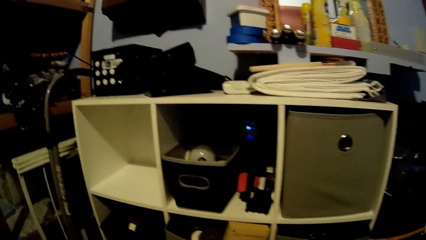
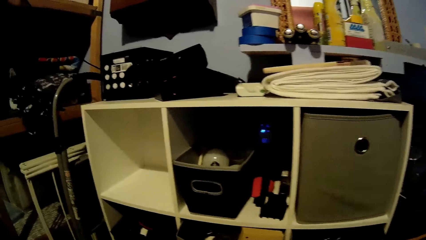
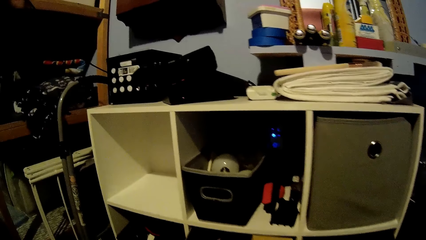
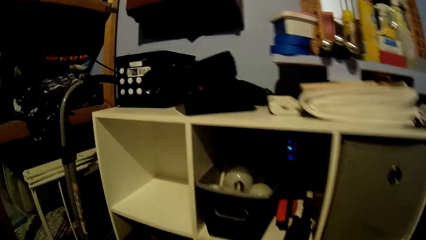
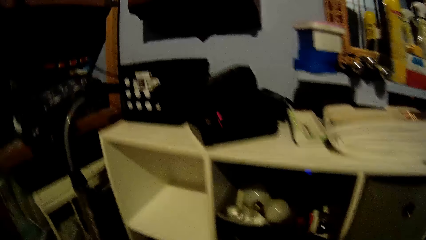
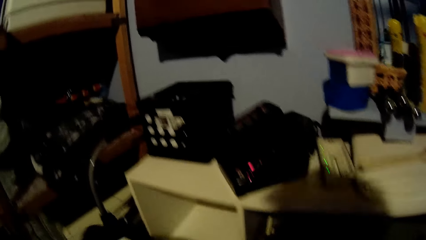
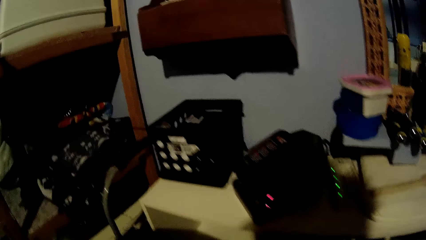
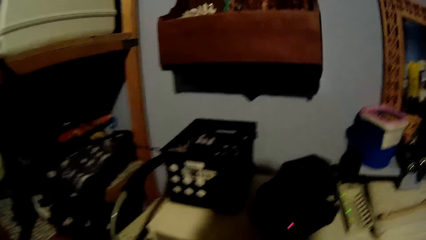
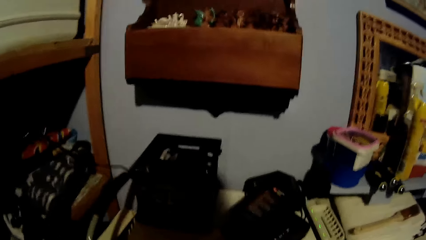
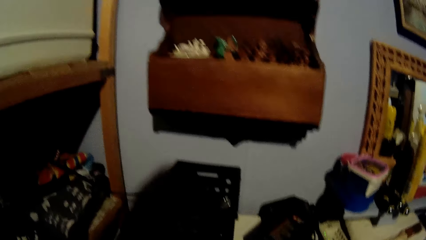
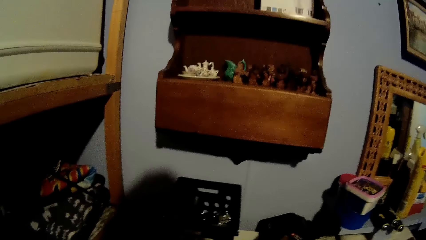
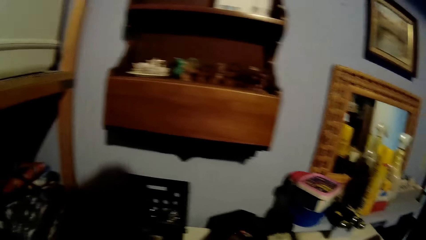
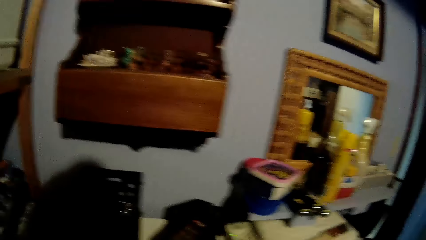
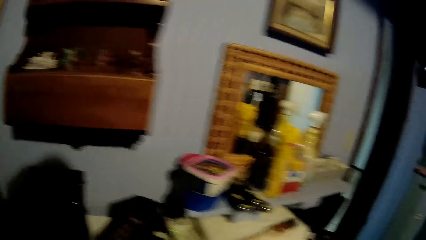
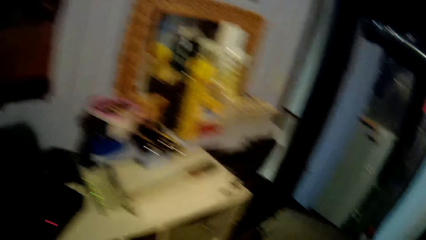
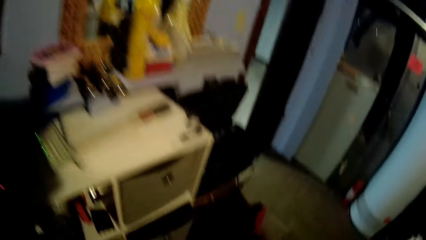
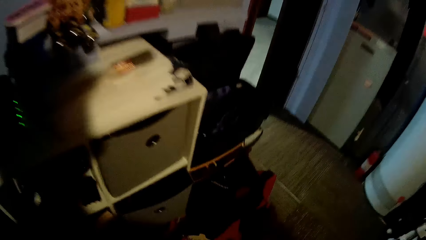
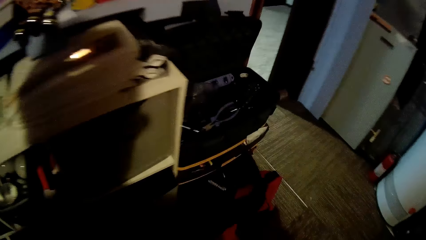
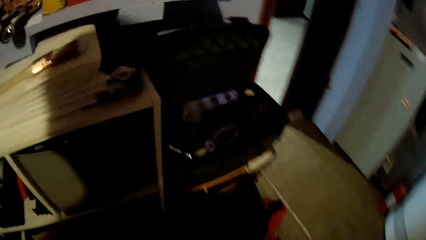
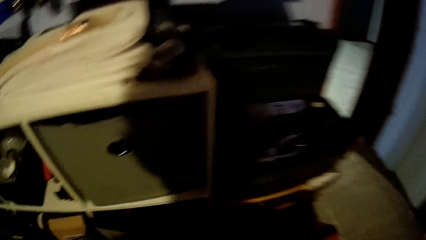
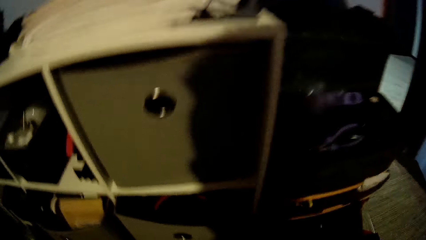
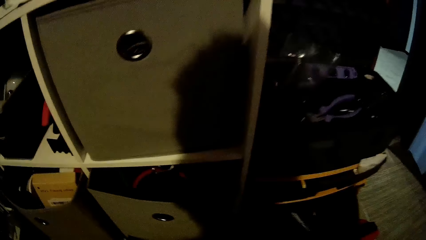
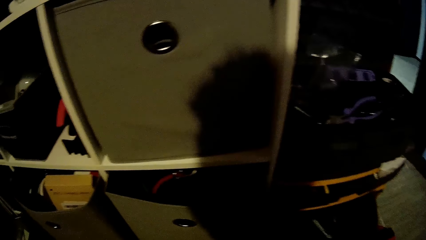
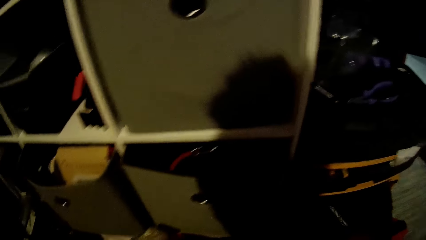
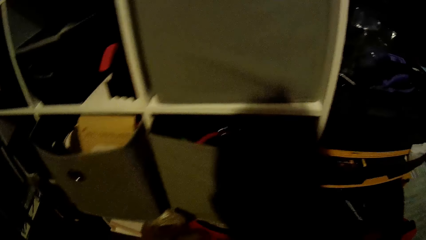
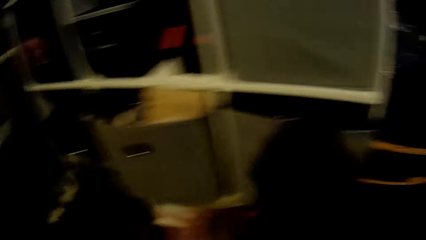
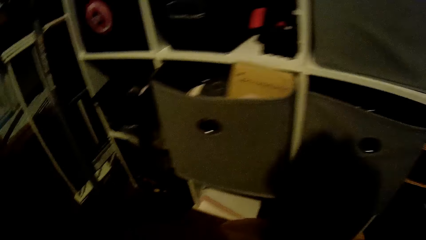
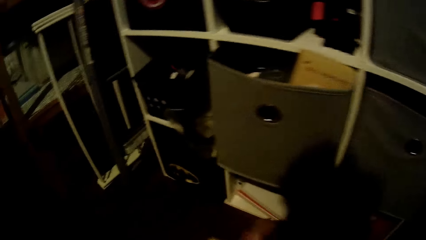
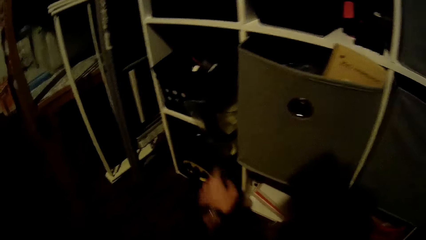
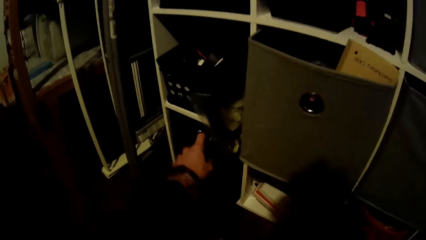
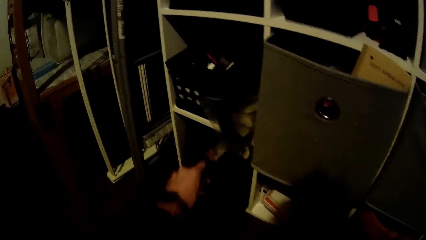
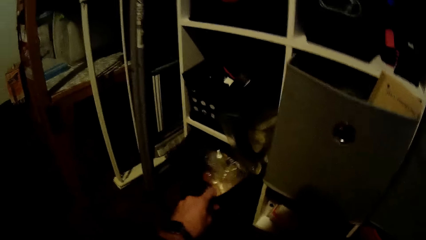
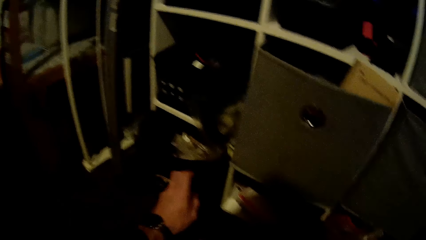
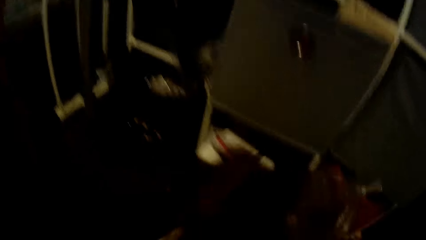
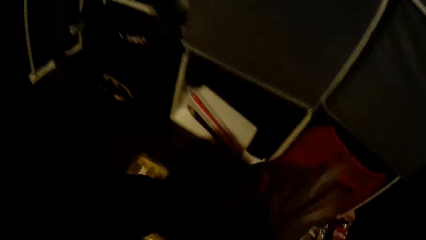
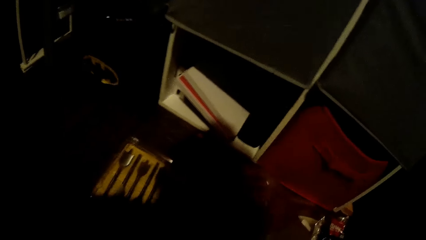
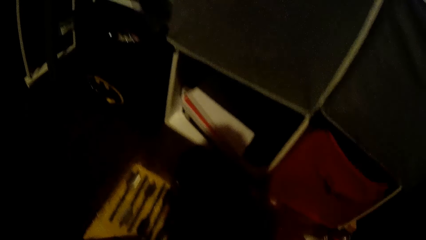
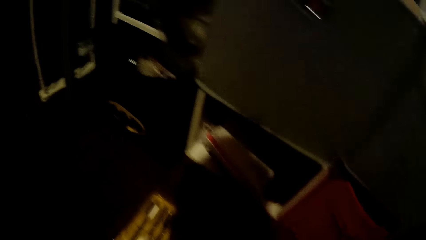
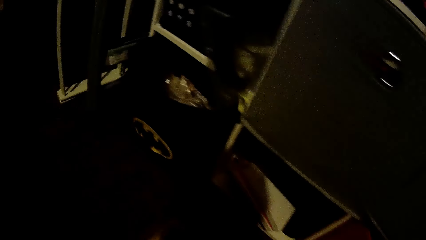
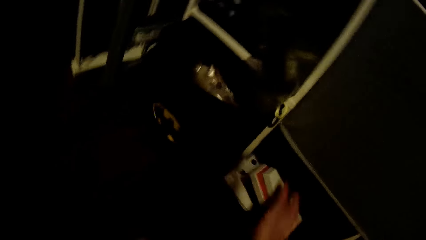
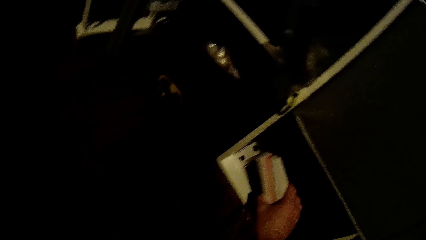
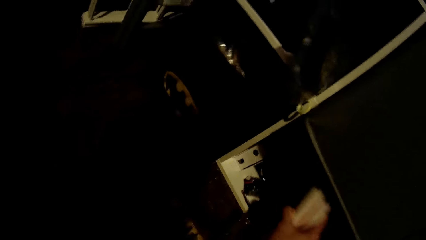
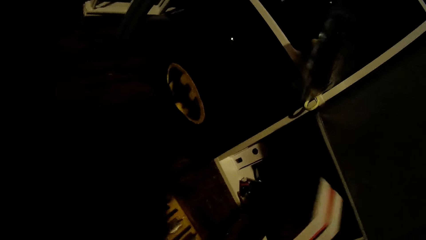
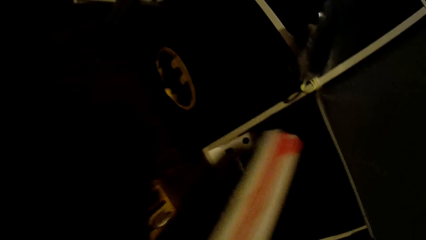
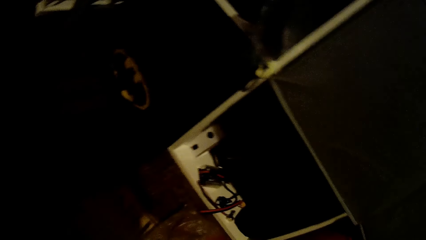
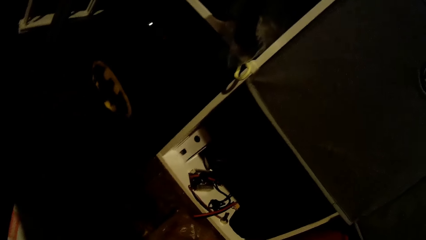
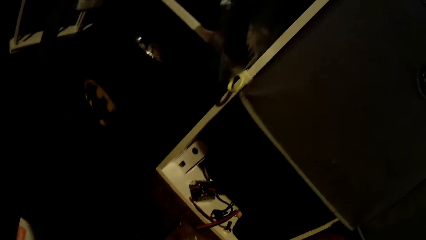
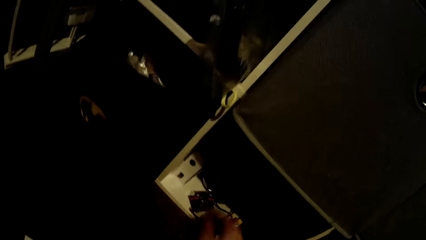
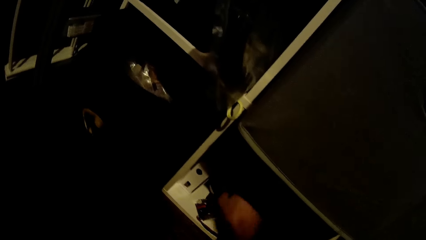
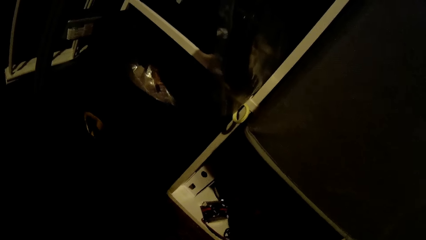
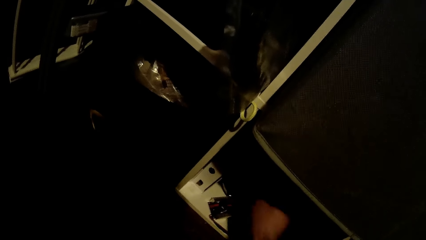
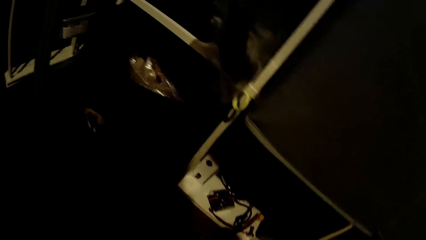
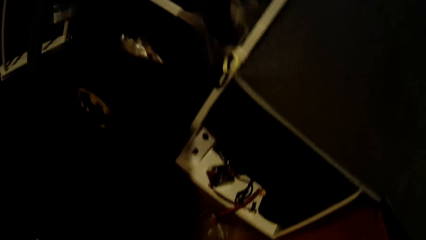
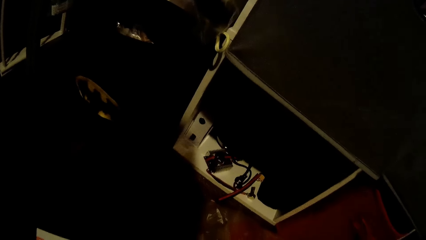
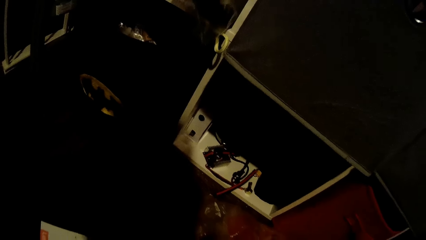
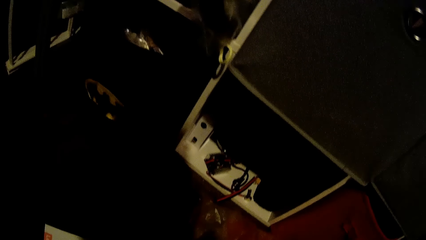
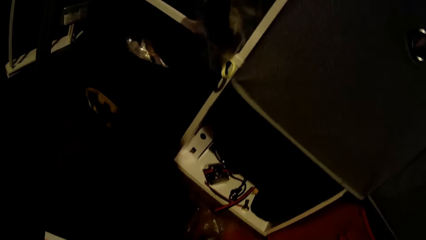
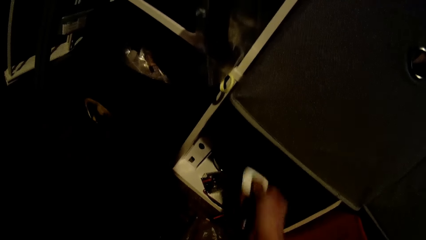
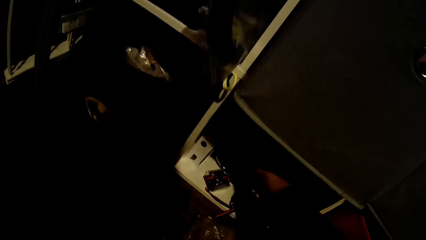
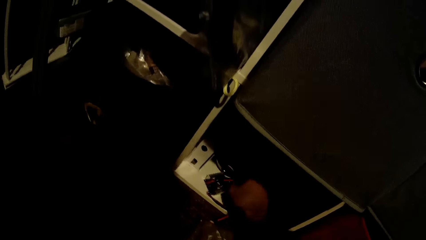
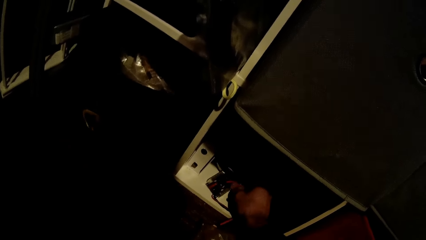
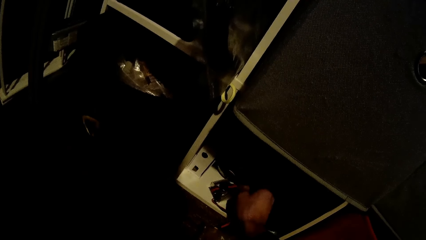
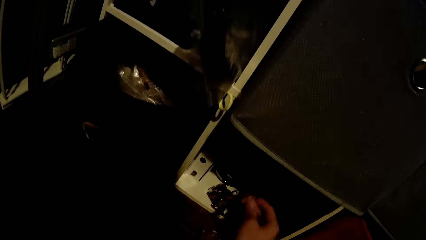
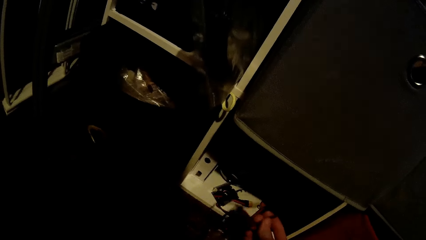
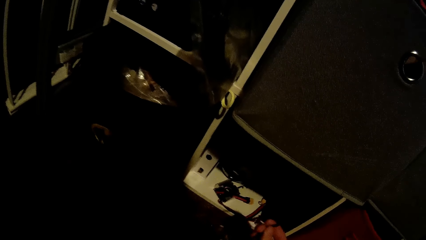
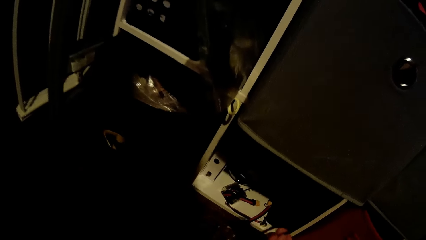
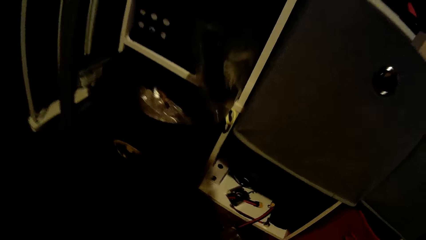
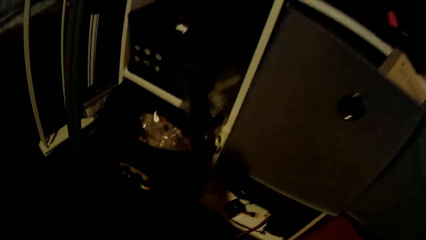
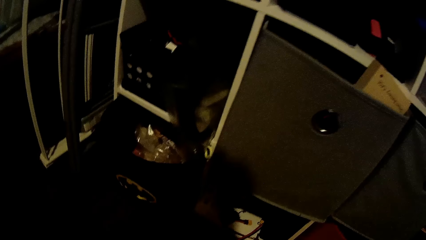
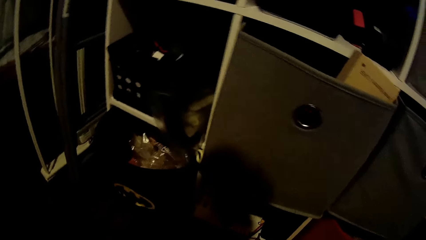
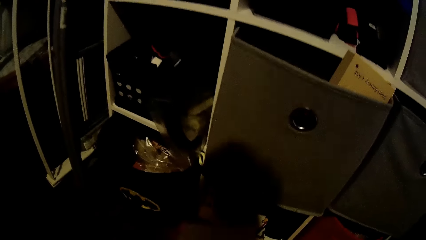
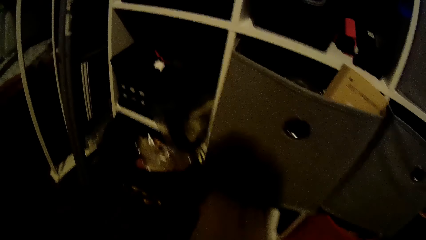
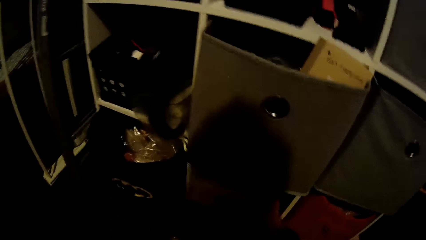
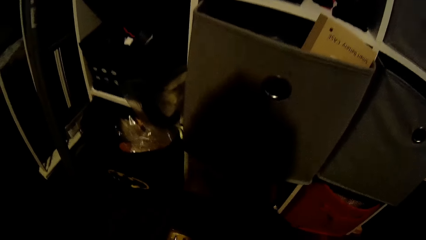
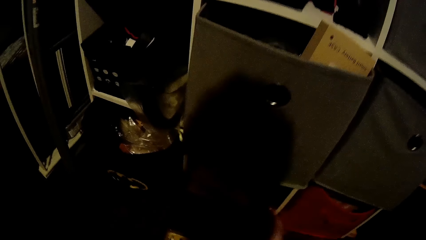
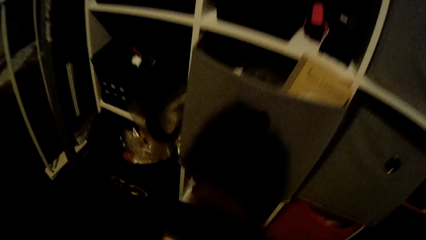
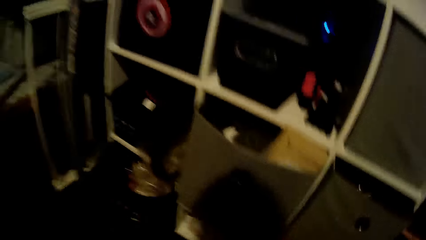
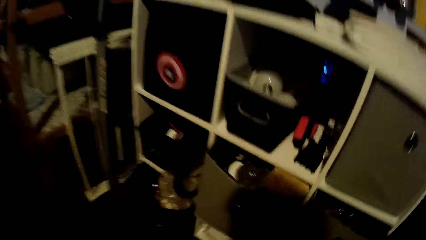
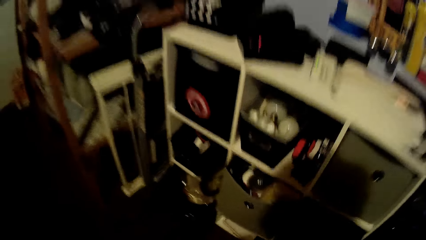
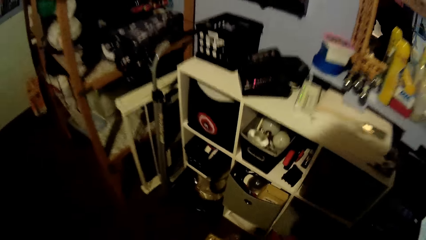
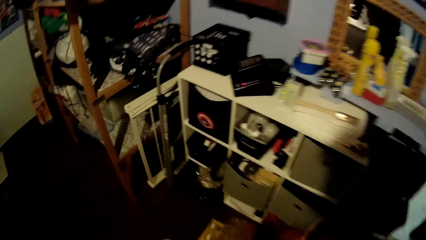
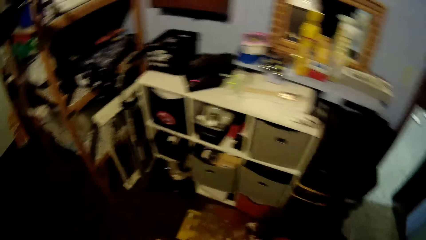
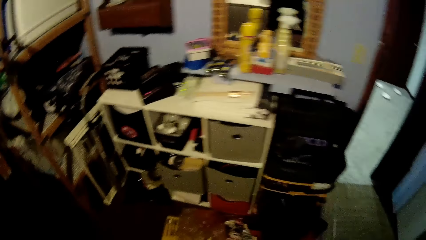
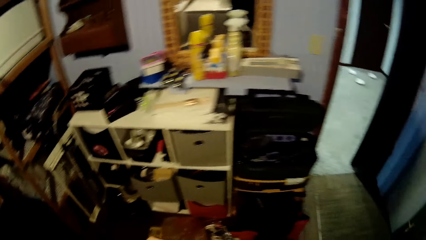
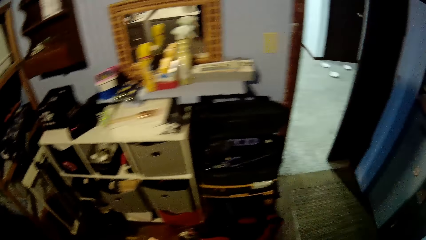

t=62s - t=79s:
The camera wearer puts the storage box in the wall cabinet. They walk around the room. They pull a plastic bag in the shelf with the left hand. They pick books from the wall cabinet. They take out a foldable lamp from the shelf with the right hand. They take out a cord from the shelf with the right hand. They drop the foldable lamp on the shelf. They take out another cord from the shelf with the right hand. They put the cord in the shelf. They put the books in the wall cabinet.
